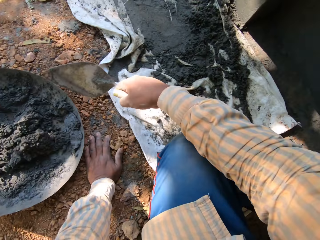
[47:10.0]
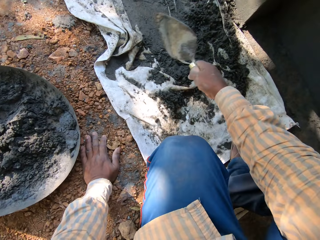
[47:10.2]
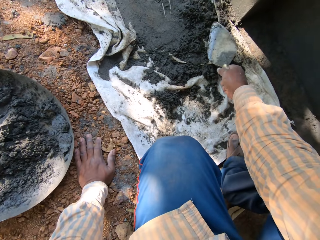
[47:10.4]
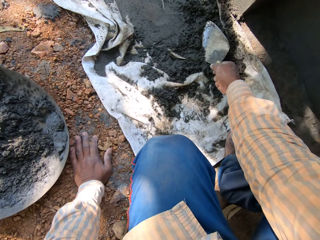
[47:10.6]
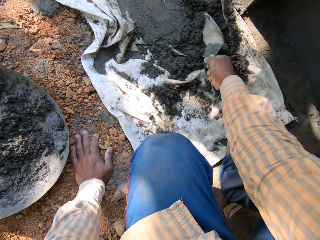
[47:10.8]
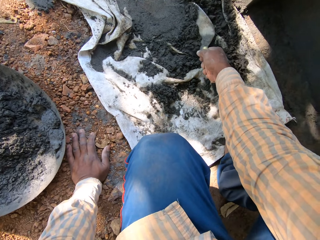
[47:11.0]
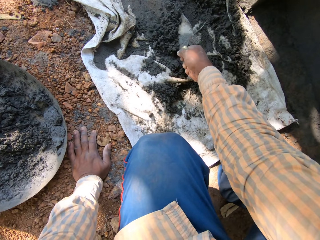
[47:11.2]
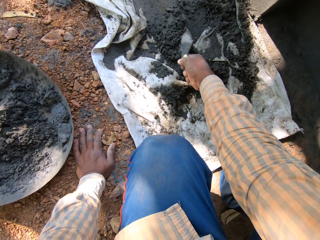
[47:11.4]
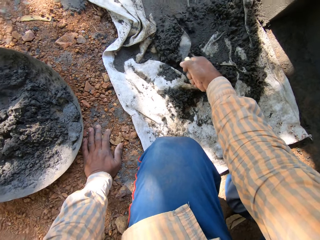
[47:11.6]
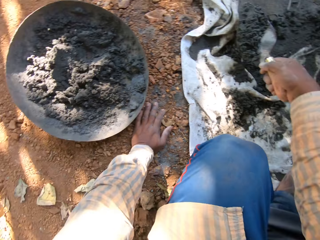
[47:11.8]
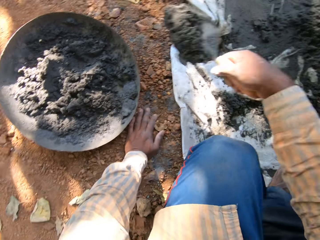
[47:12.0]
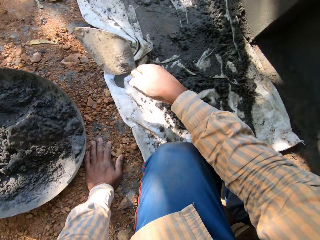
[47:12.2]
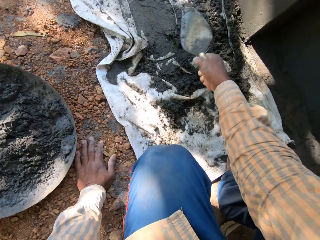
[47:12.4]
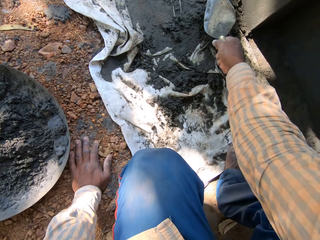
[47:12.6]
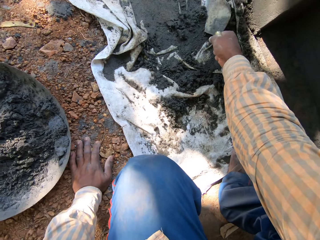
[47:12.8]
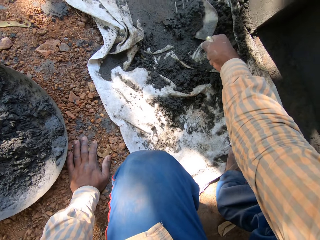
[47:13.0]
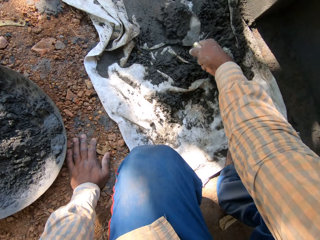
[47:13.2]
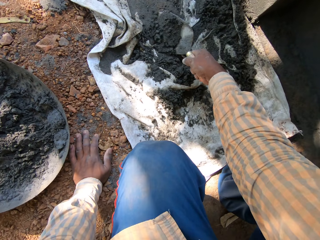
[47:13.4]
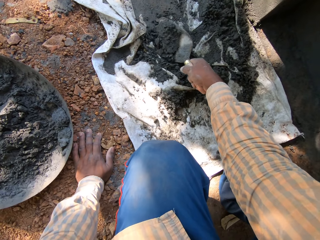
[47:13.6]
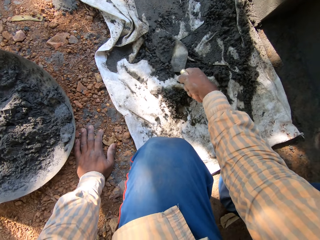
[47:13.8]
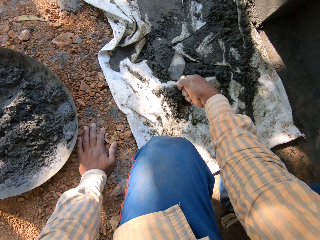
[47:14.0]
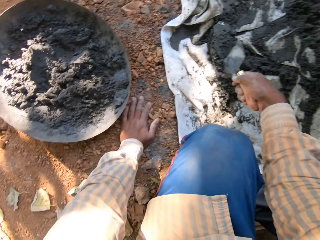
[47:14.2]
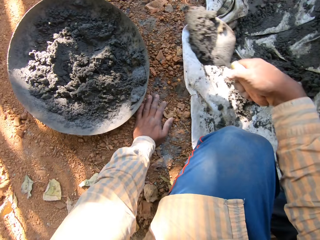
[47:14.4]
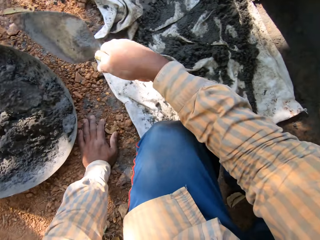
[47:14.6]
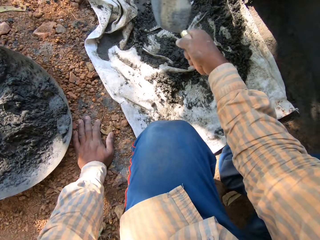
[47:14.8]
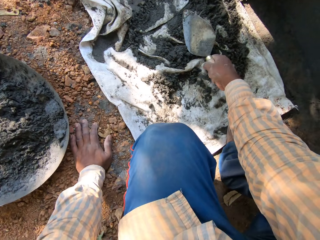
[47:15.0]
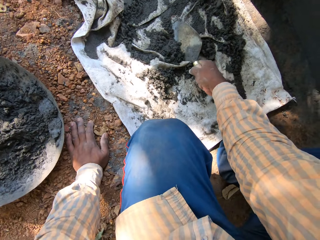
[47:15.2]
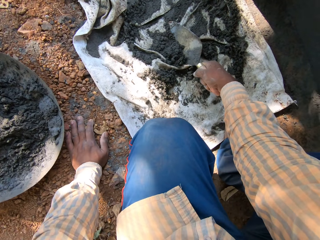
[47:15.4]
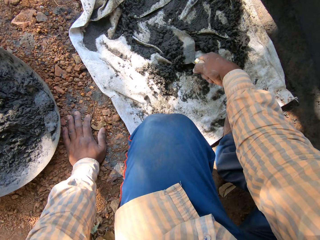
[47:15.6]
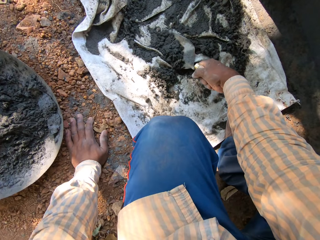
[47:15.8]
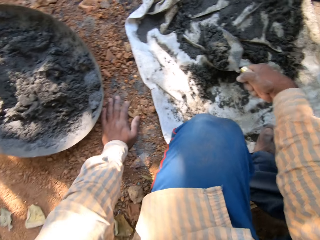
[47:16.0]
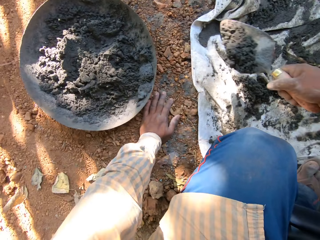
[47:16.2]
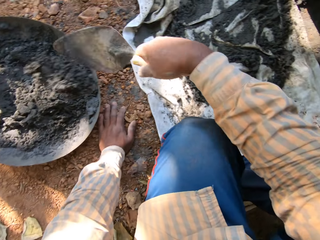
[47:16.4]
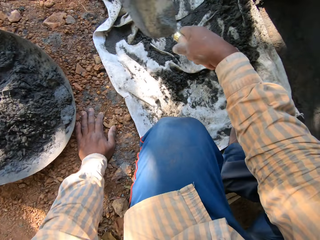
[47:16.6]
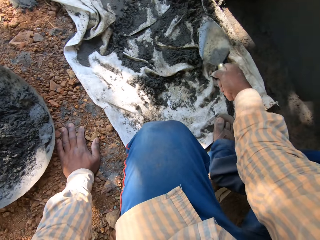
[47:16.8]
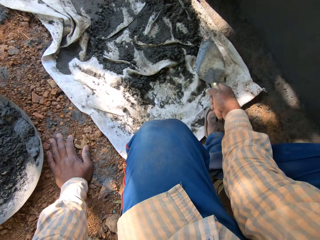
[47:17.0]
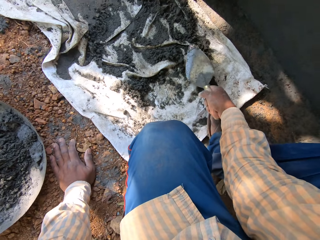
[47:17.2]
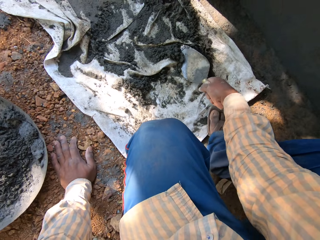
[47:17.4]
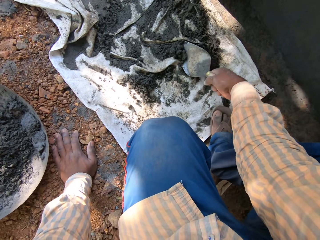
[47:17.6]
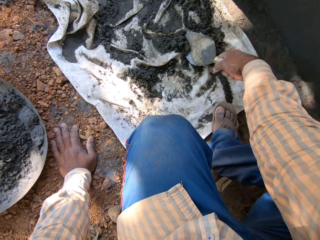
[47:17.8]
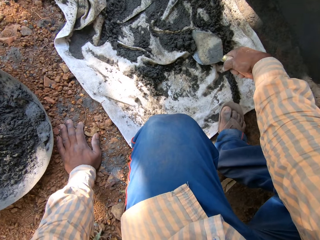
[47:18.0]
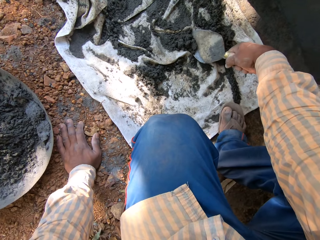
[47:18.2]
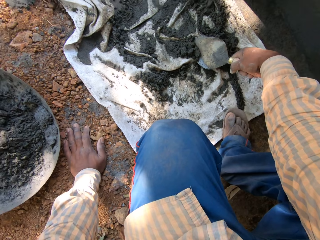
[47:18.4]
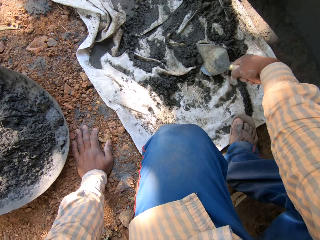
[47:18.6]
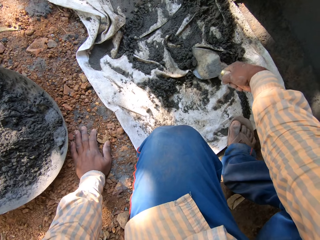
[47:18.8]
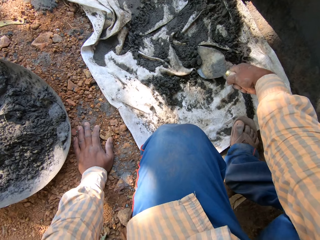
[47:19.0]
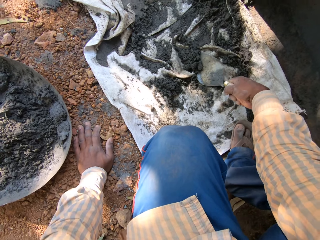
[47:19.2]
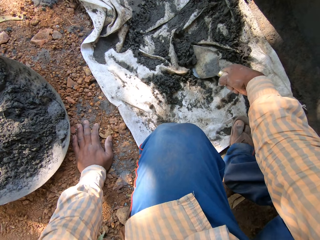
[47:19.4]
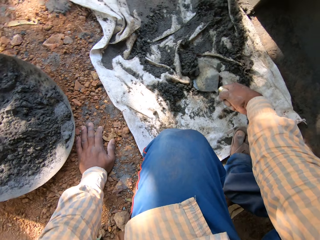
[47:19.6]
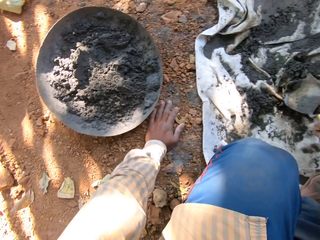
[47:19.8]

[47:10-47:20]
The camera wearer drops the cement in the trowel in his right hand into the head pan on the floor. He scoops cement from the sack on the floor with the trowel in his right hand. He drops the cement in the trowel in his right hand into the head pan on the floor. He scoops cement from the sack on the floor with the trowel in his right hand. He drops the cement in the trowel in his right hand into the head pan on the floor. He scoops cement from the sack on the floor with the trowel in his right hand. He drops the cement in the trowel in his right hand into the head pan on the floor. He scoops cement from the sack on the floor with the trowel in his right hand.

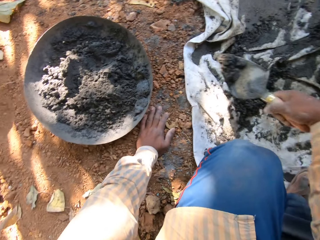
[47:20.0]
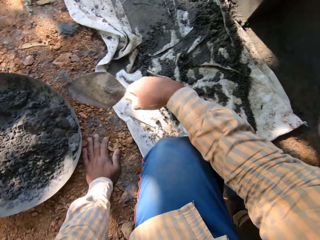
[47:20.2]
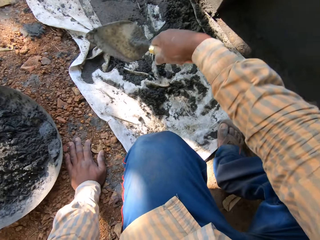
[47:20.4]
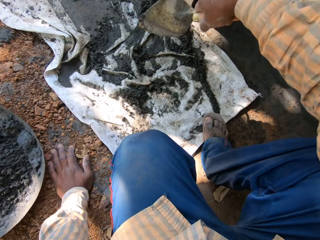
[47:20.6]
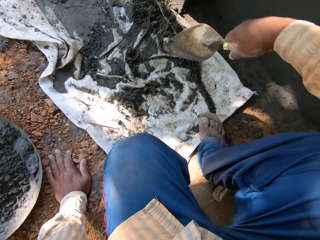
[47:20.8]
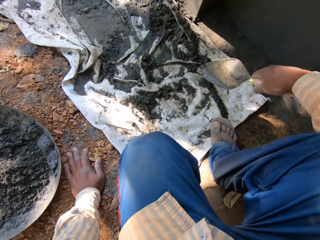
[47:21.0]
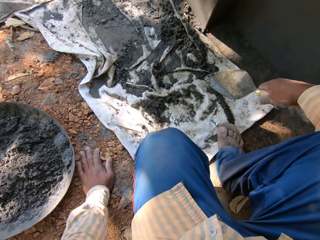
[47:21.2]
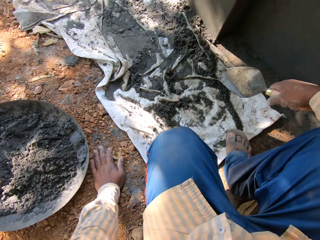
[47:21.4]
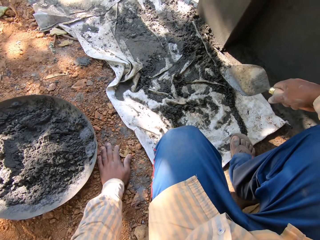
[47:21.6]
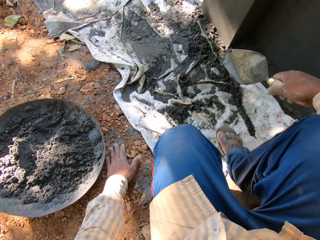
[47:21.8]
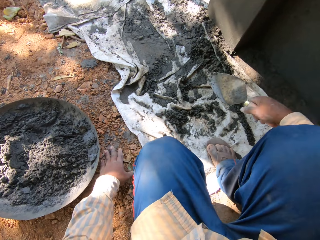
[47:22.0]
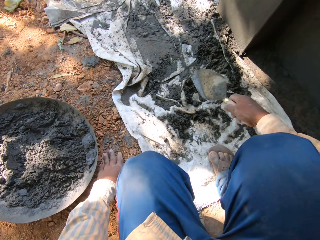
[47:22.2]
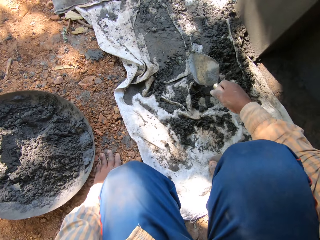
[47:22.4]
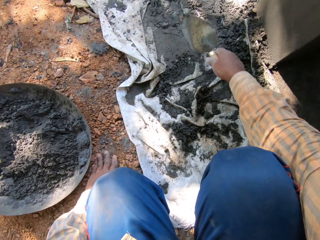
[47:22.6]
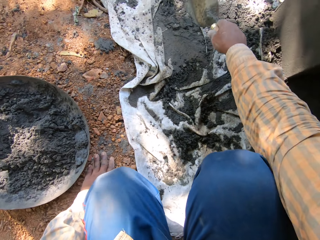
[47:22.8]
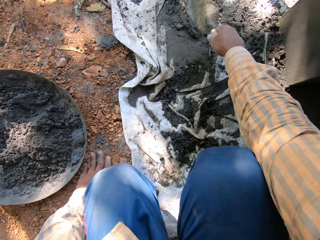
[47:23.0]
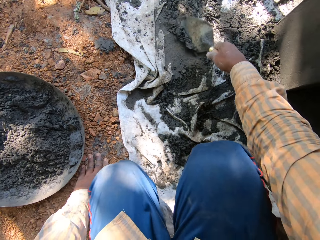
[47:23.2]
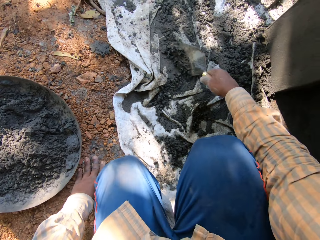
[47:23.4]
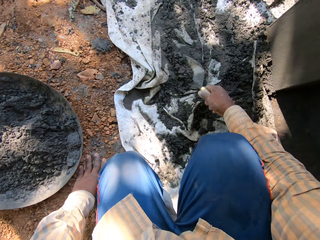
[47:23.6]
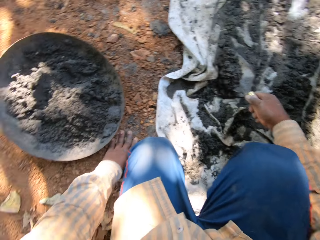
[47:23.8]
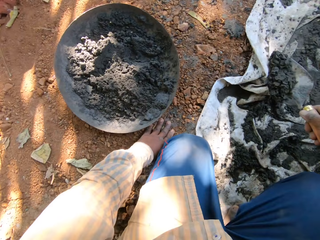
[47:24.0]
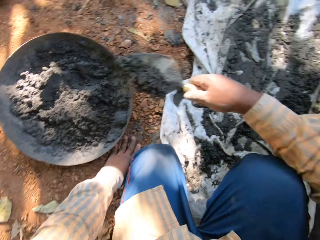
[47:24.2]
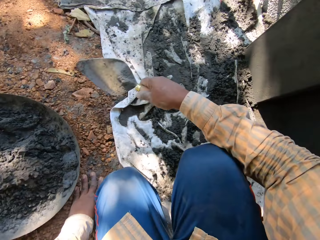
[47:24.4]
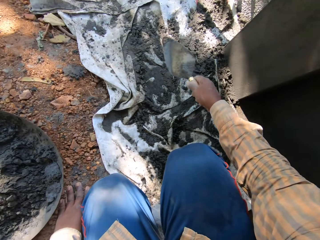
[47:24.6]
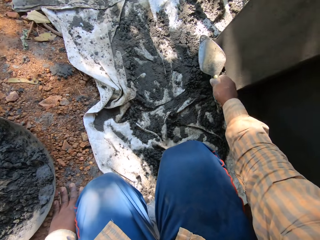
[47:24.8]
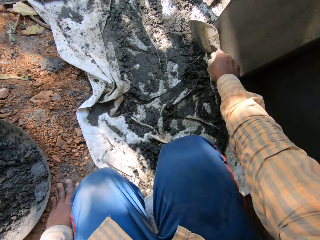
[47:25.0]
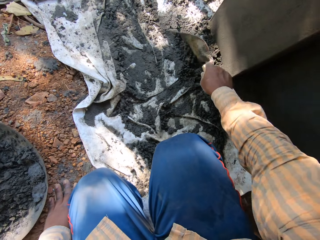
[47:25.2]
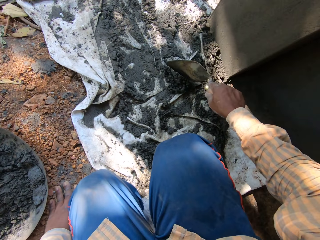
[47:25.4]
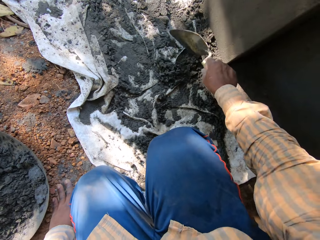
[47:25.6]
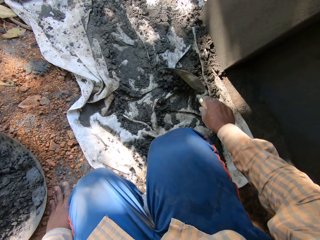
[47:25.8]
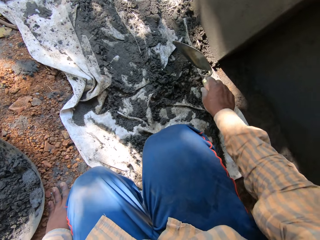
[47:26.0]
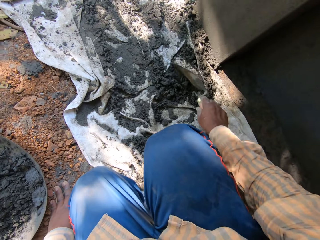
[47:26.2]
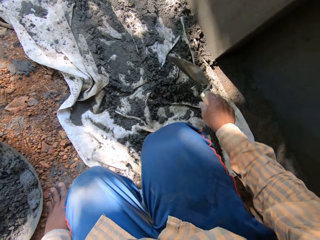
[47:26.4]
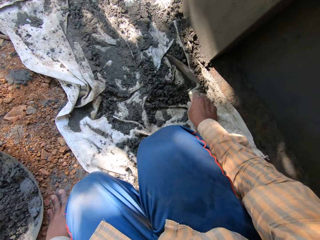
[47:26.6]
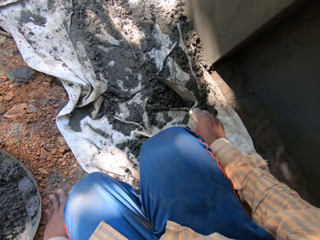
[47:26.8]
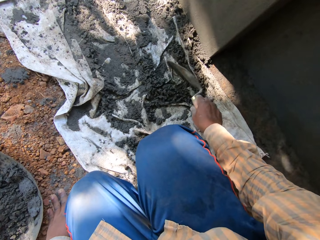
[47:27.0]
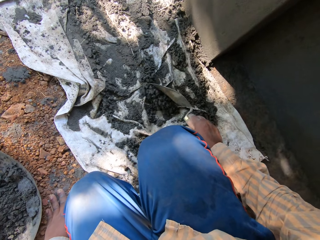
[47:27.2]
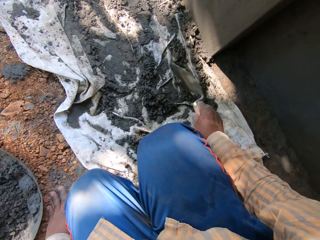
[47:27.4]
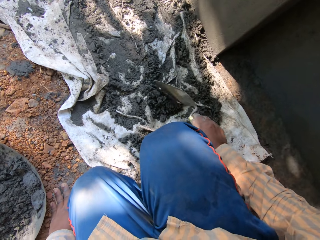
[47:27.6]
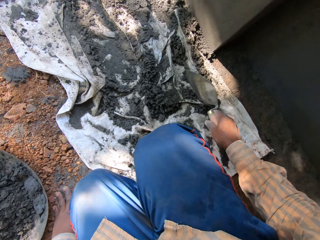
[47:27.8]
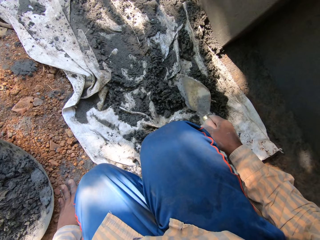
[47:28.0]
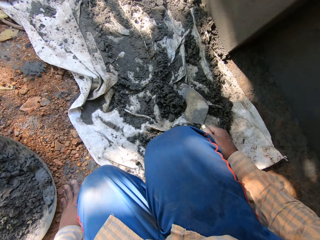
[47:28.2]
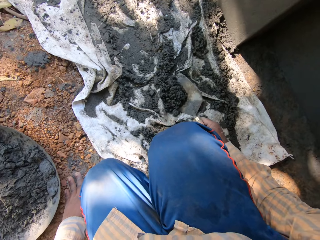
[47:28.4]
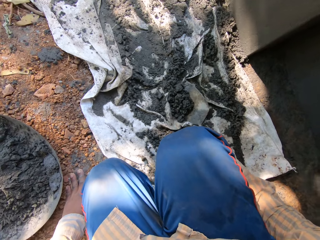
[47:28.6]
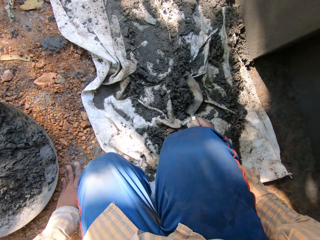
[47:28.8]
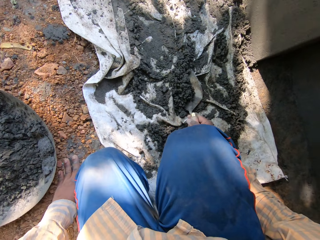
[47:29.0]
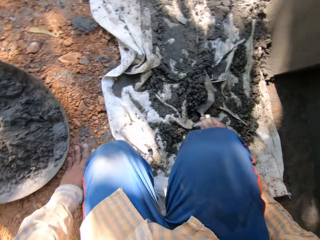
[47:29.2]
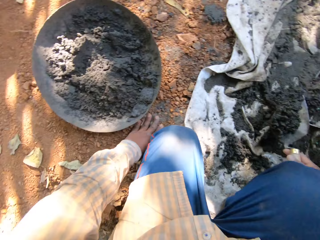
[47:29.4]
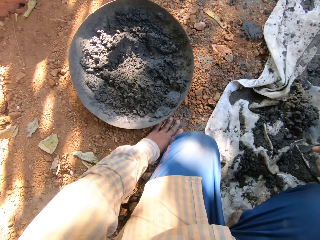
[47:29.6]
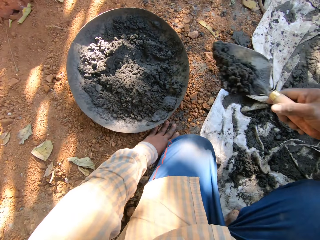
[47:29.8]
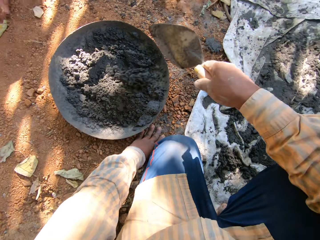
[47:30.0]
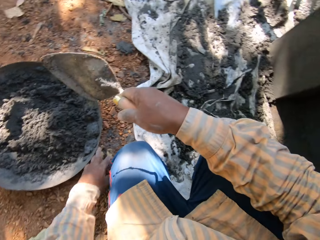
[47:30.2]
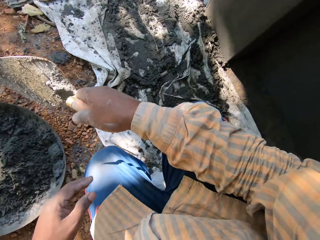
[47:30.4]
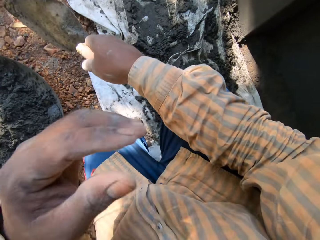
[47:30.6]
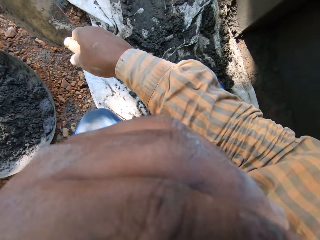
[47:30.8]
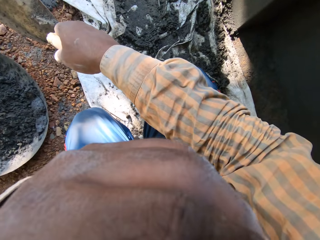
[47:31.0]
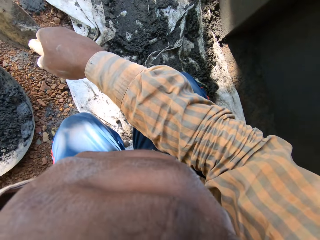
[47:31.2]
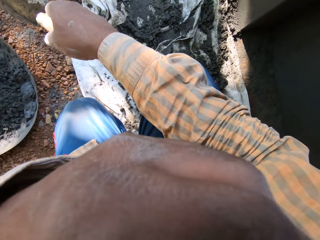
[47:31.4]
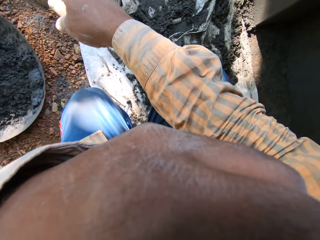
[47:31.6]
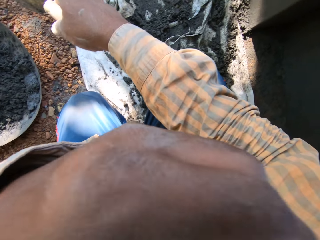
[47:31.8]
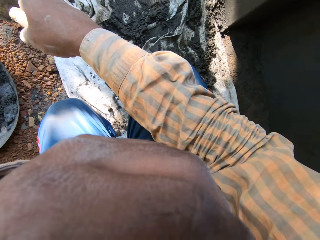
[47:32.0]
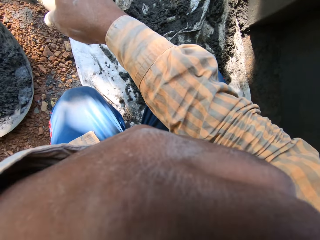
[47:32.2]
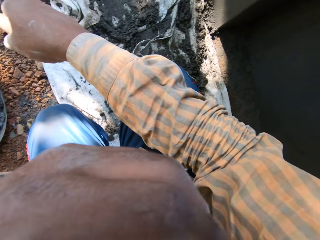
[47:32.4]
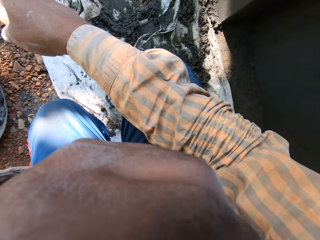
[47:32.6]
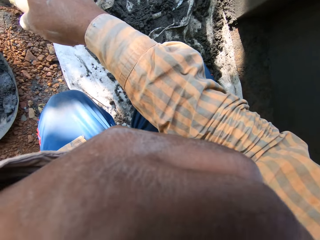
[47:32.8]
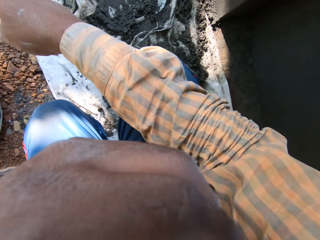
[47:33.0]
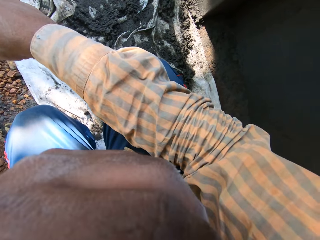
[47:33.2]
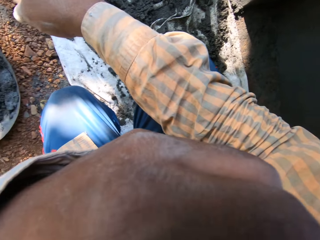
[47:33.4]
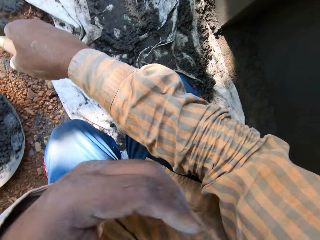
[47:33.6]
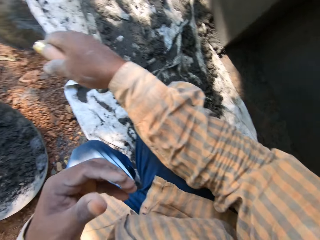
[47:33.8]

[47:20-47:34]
The camera wearer drops the cement in the trowel in his right hand into the head pan on the floor. He scoops cement from the sack on the floor with the trowel in his right hand. He drops the cement in the trowel in his right hand into the head pan on the floor. He scoops cement from the sack on the floor with the trowel in his right hand. He drops the cement in the trowel in his right hand into the head pan on the floor. He raises his hand up.
